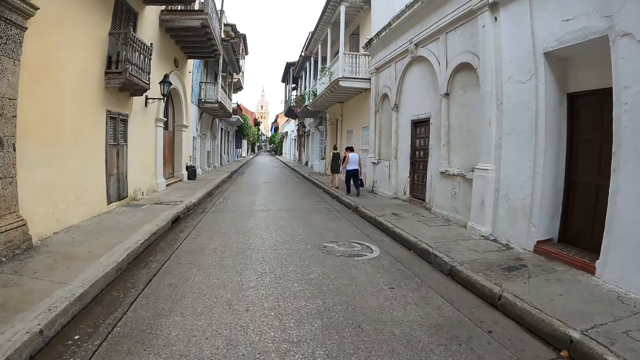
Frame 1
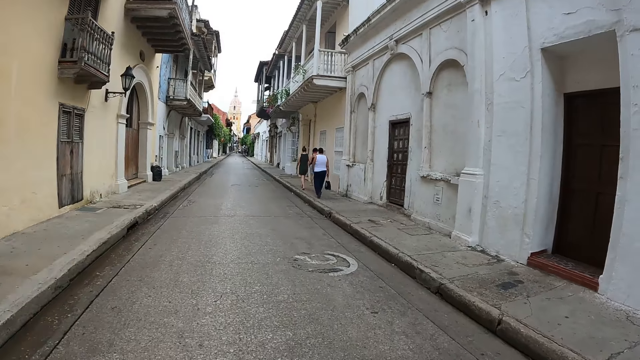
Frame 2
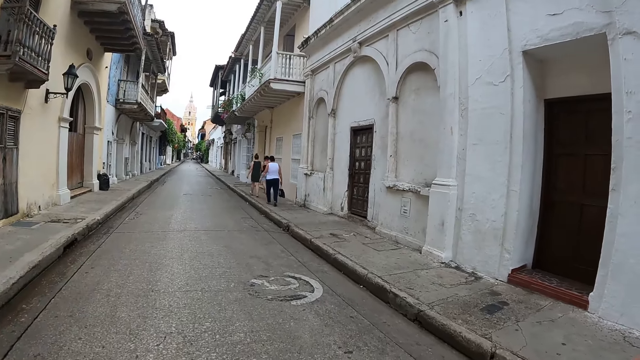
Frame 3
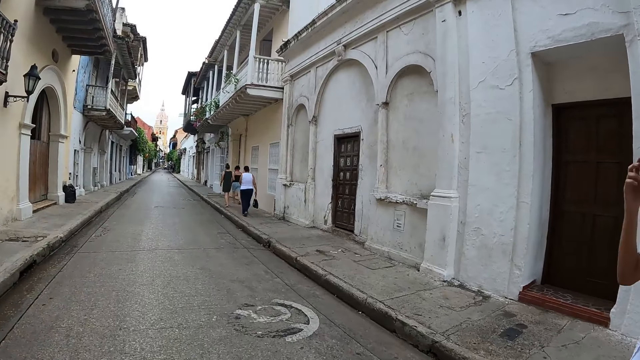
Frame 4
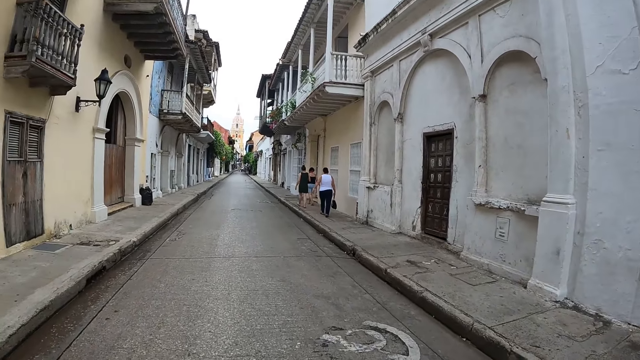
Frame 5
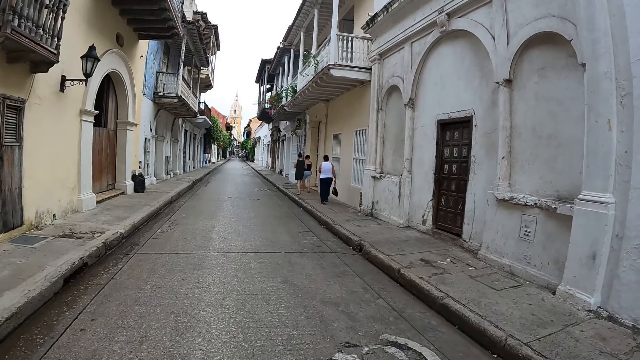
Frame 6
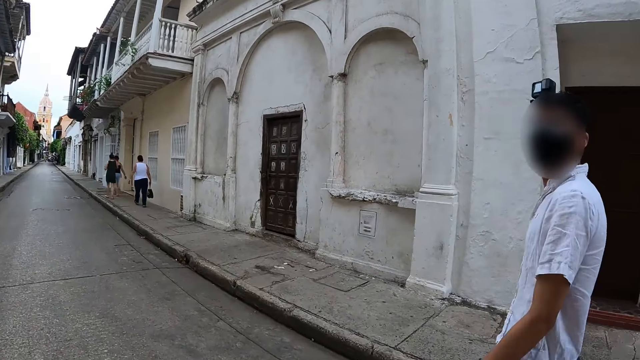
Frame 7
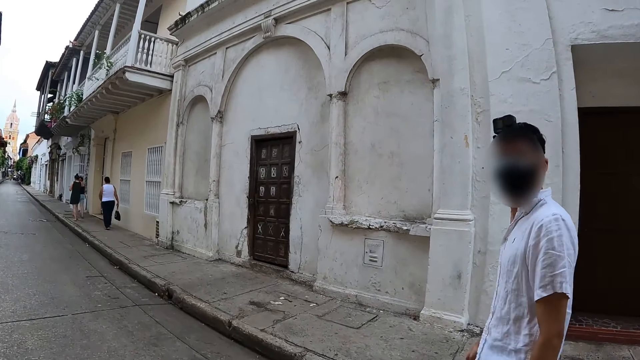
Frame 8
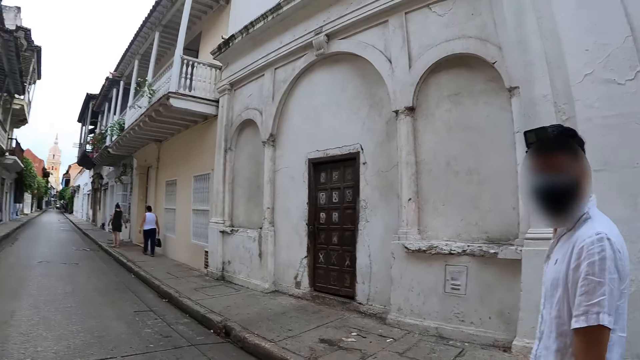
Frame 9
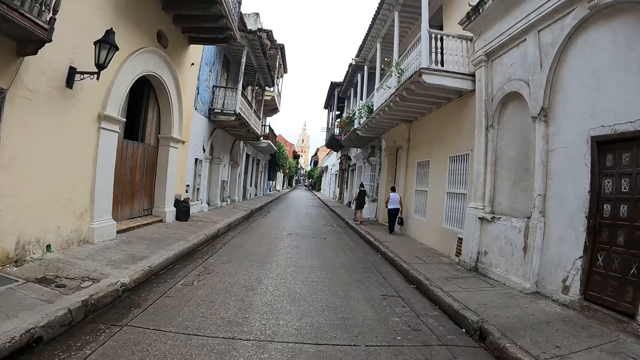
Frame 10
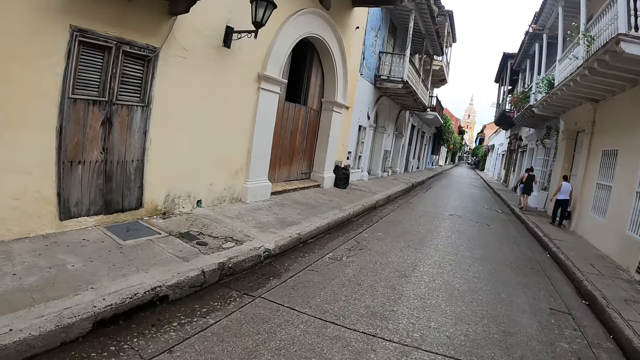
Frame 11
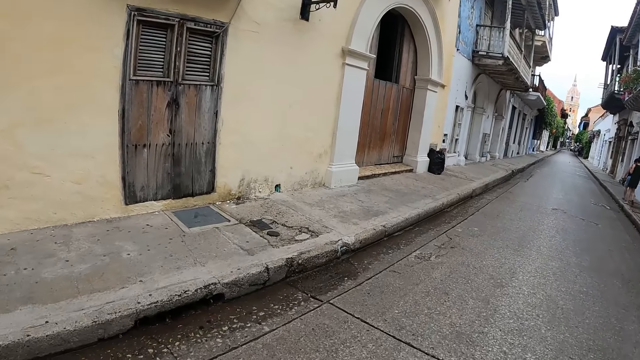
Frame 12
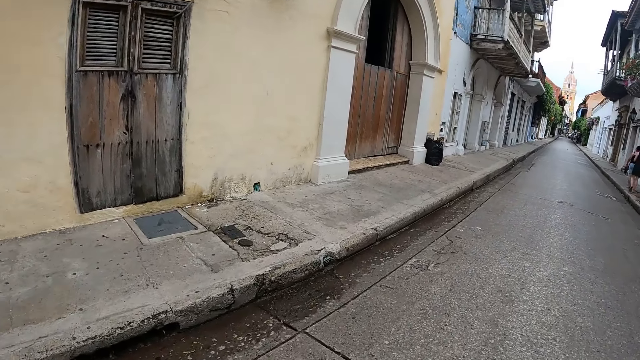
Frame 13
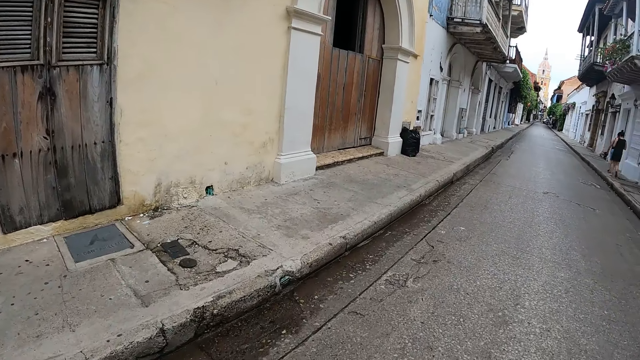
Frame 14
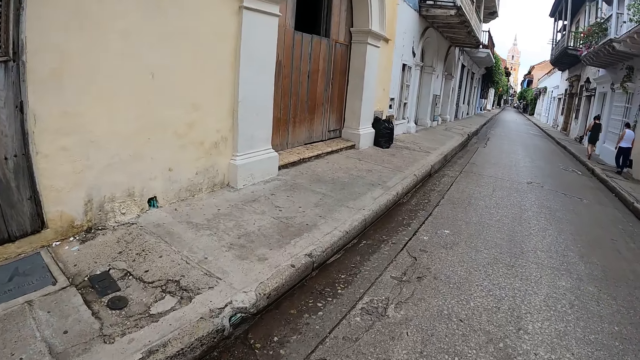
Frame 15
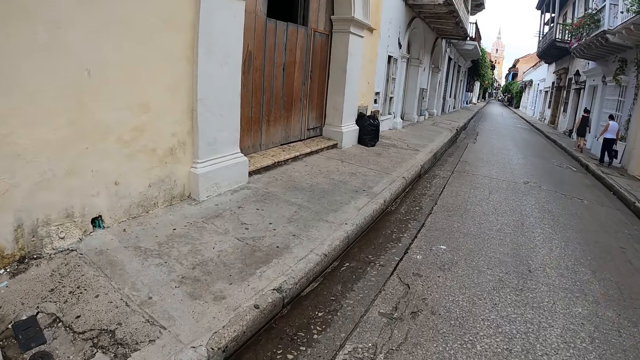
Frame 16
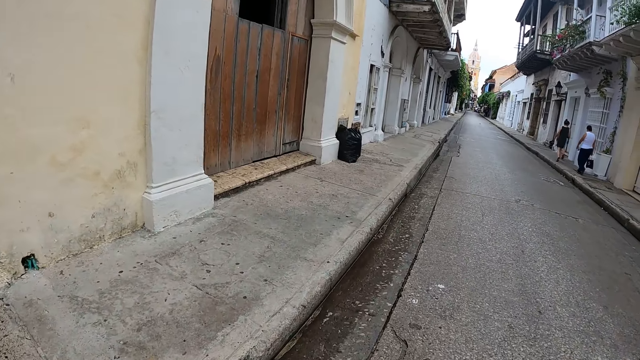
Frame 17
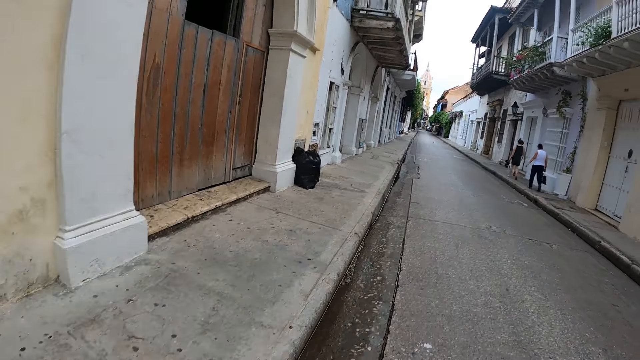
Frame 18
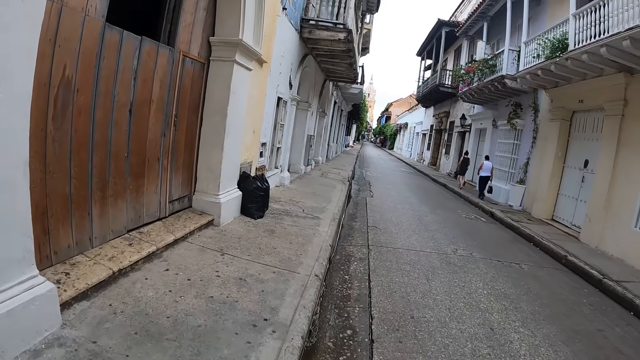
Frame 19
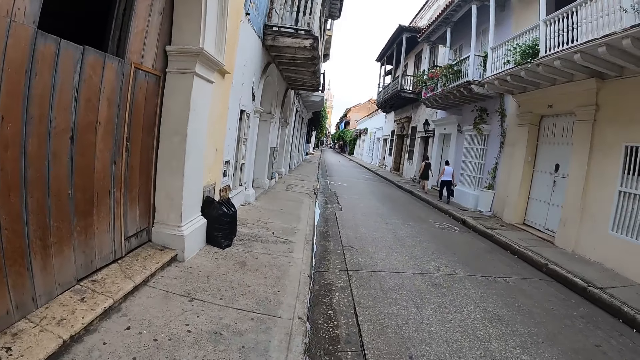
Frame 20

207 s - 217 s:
The camera wearer turns around and walks around. A person turns to the side. The camera wearer walks around.

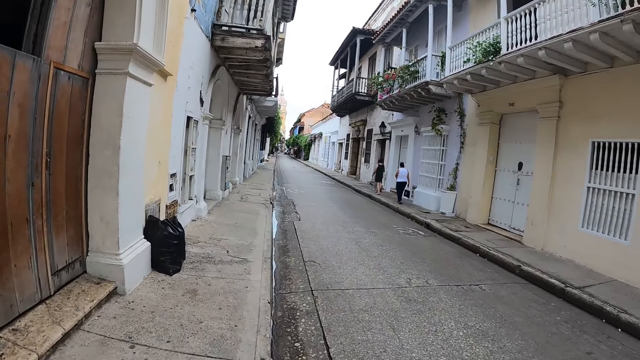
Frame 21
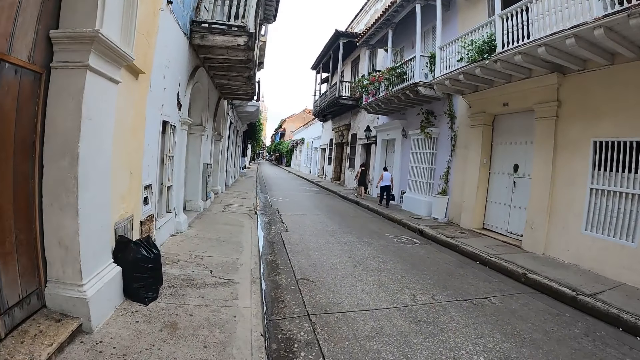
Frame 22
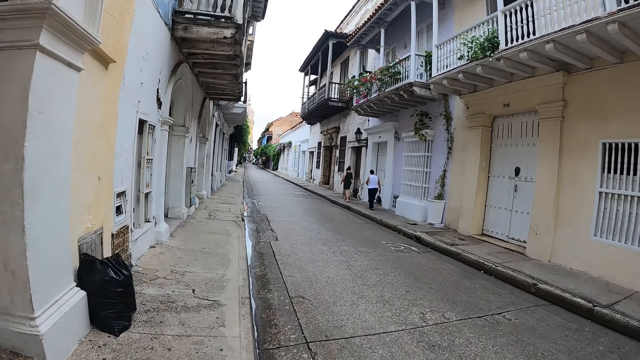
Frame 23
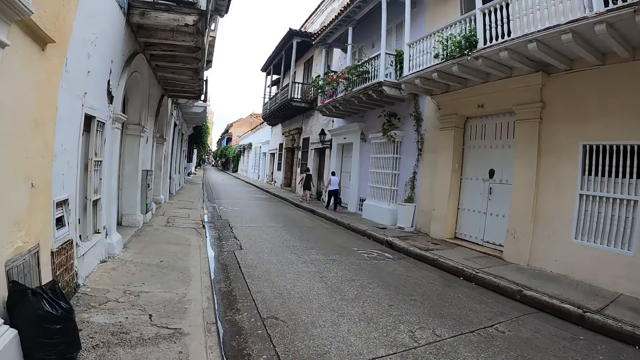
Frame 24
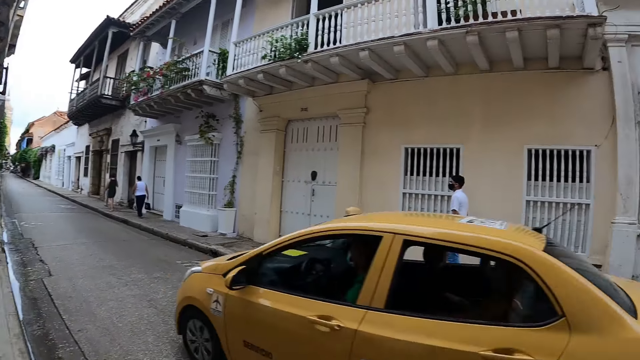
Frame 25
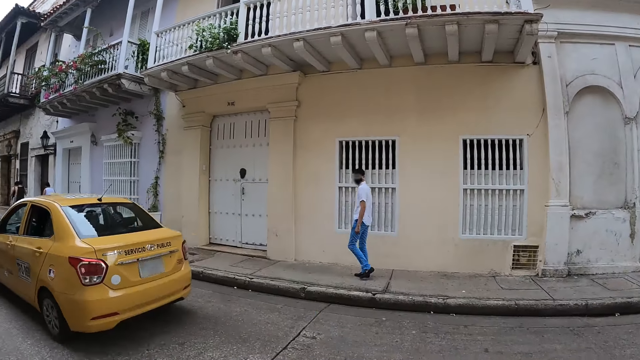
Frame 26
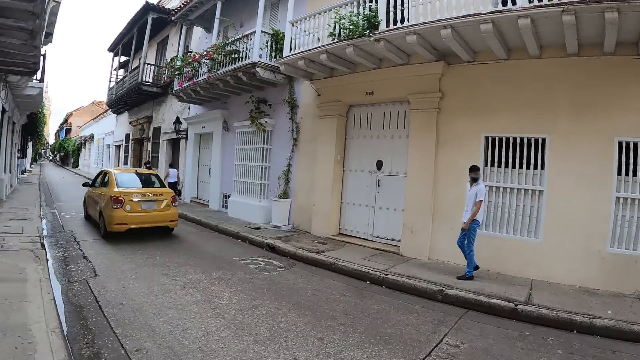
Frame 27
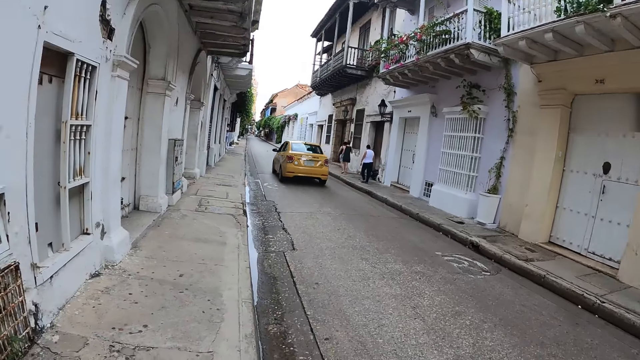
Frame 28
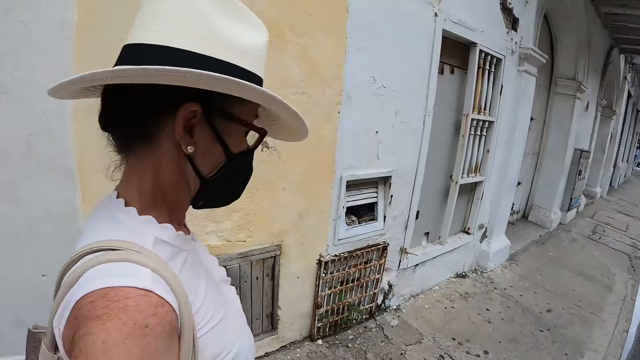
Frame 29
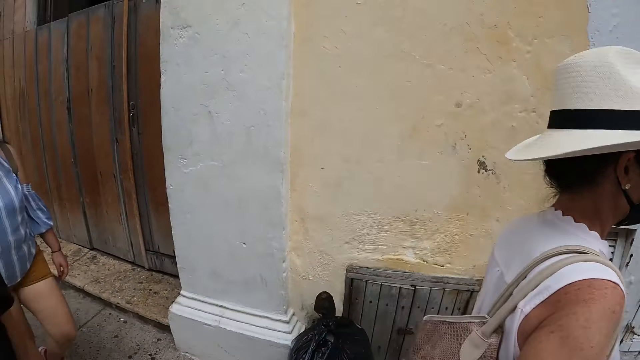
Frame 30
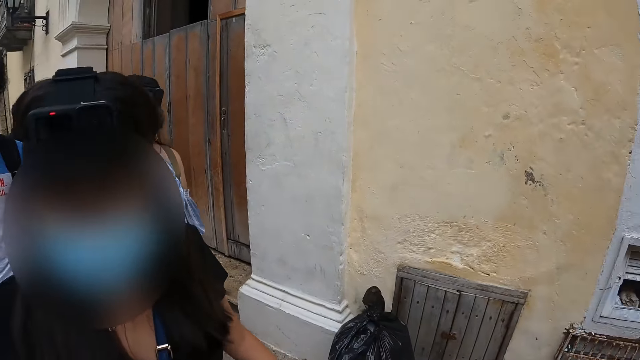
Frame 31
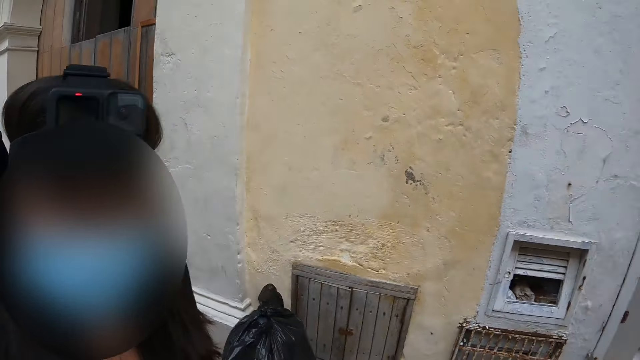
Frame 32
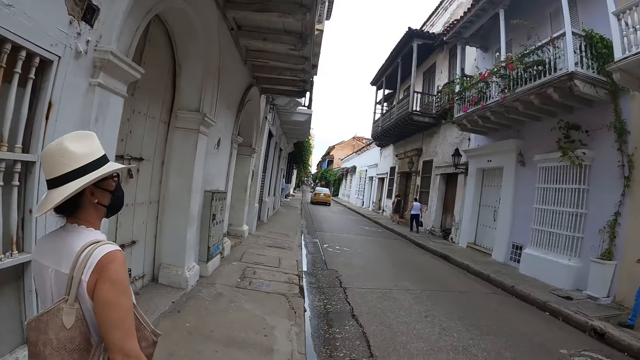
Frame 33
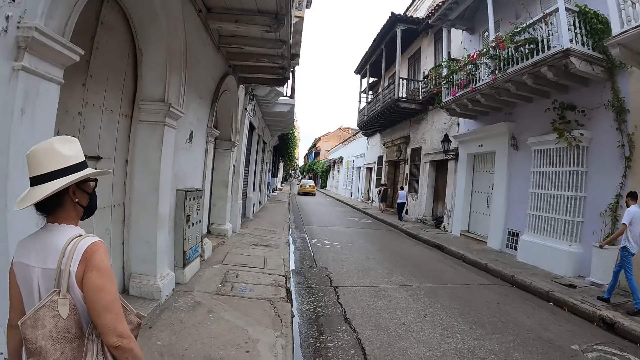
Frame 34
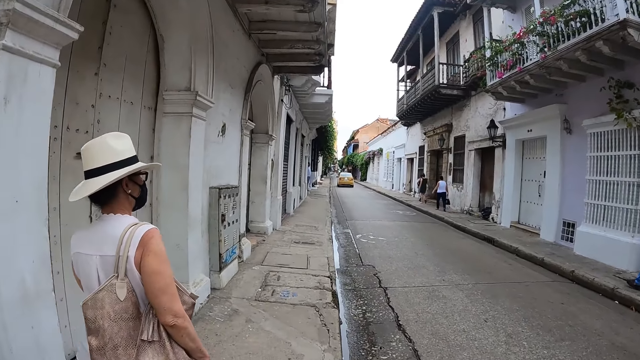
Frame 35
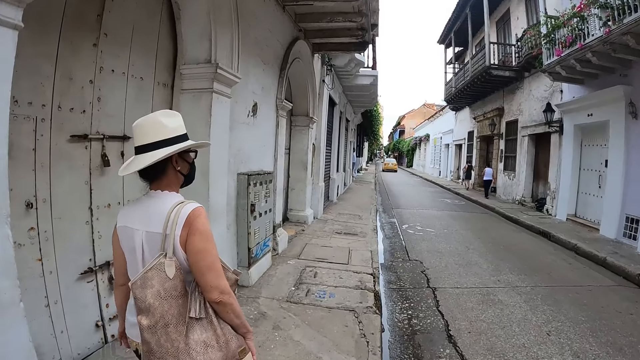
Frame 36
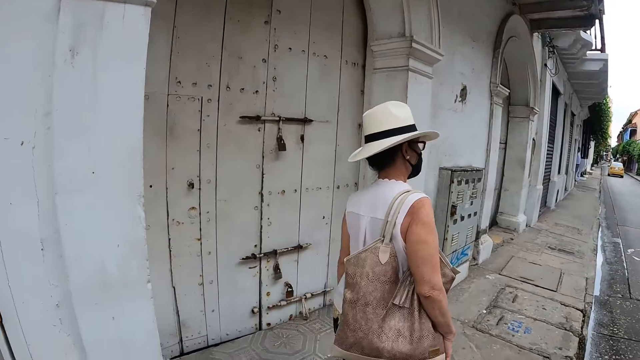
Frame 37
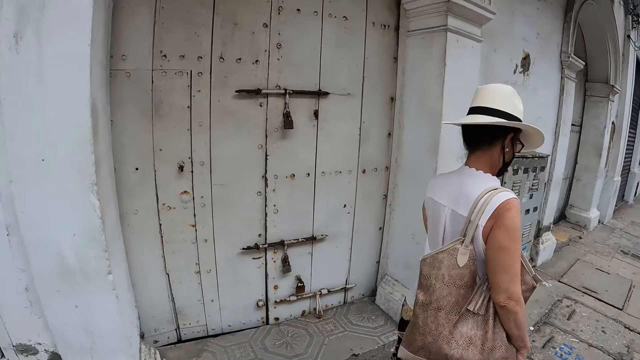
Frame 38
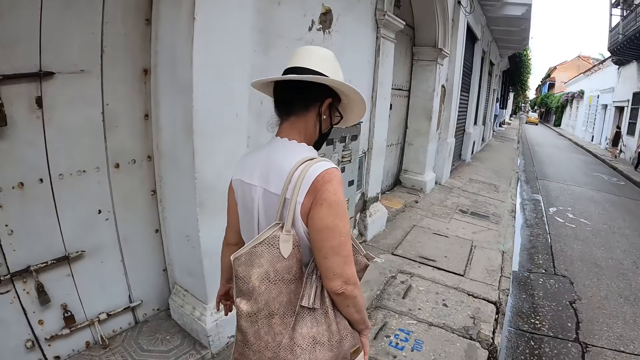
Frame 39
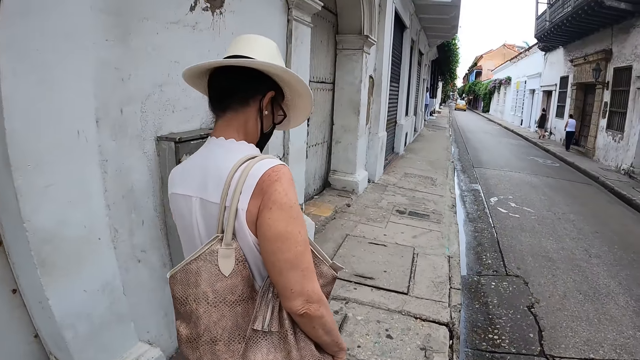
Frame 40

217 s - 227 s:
The camera wearer turns around. They look around. A person walks around. The camera wearer walks around.
